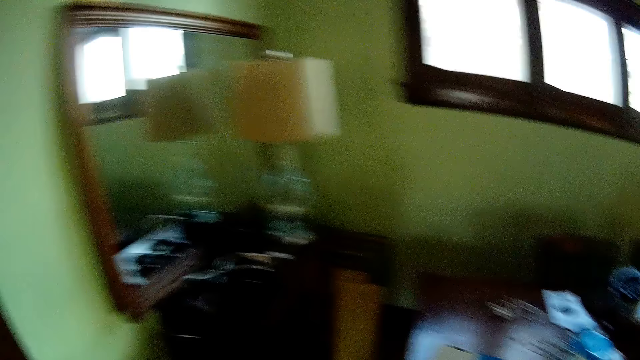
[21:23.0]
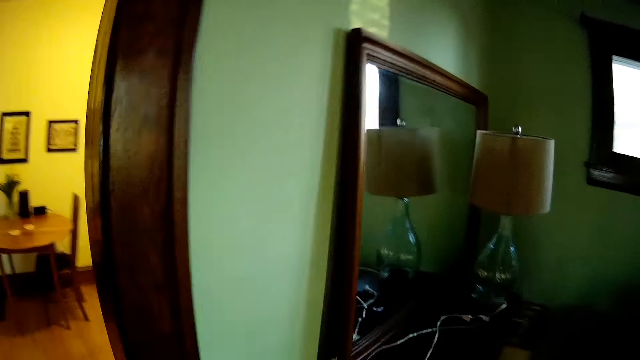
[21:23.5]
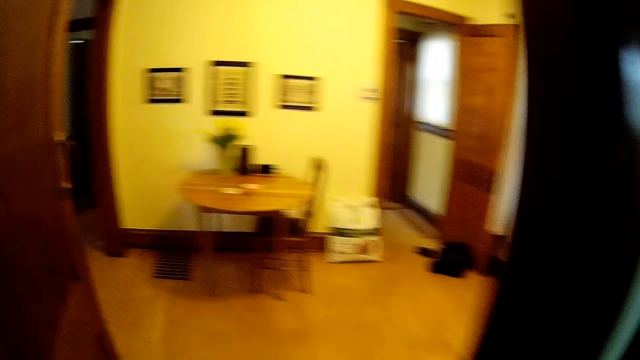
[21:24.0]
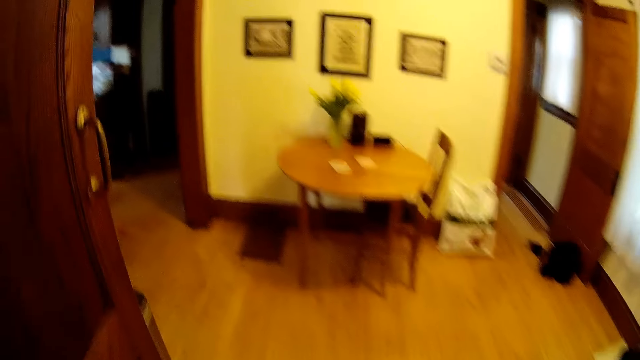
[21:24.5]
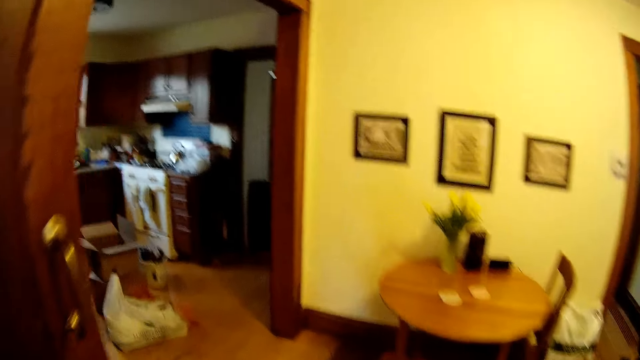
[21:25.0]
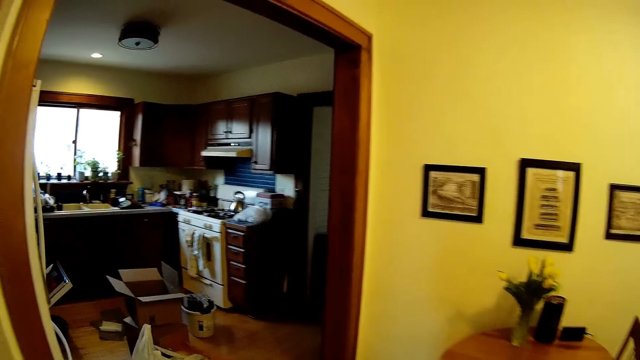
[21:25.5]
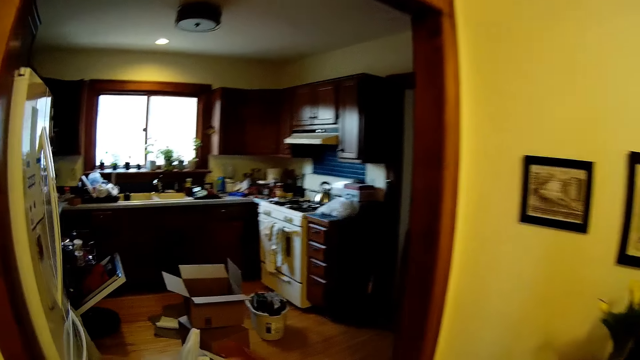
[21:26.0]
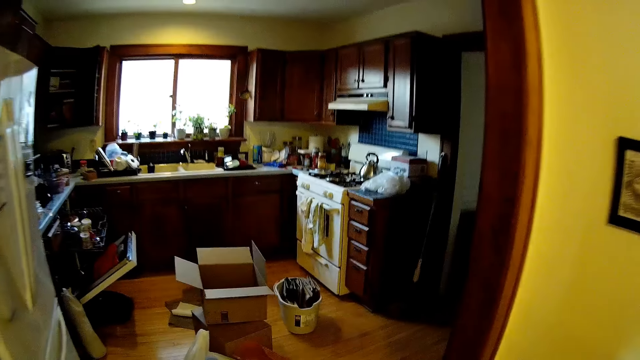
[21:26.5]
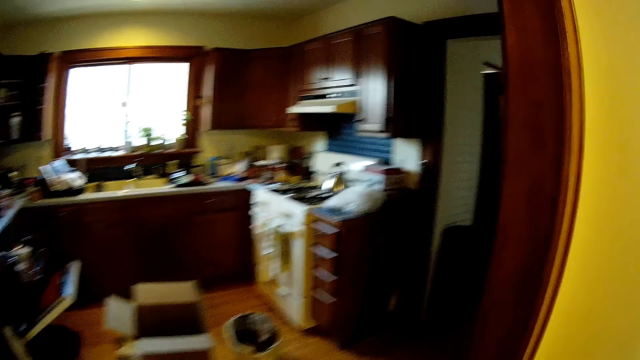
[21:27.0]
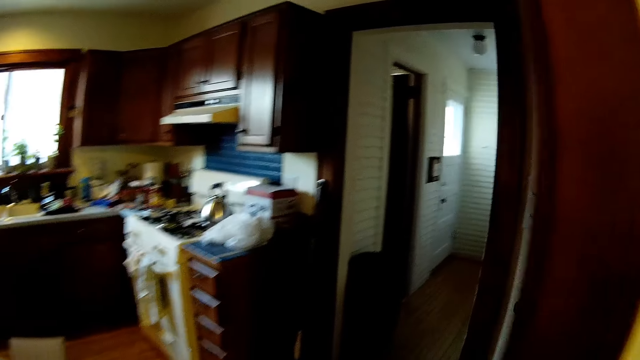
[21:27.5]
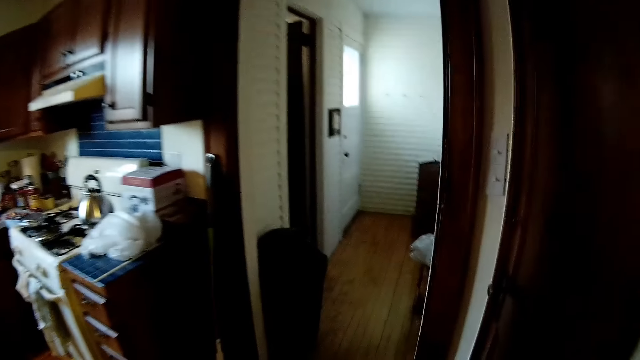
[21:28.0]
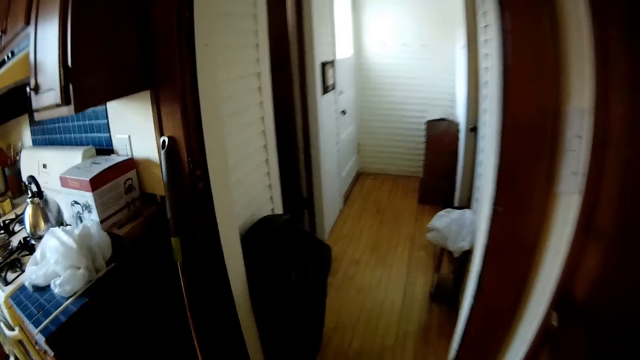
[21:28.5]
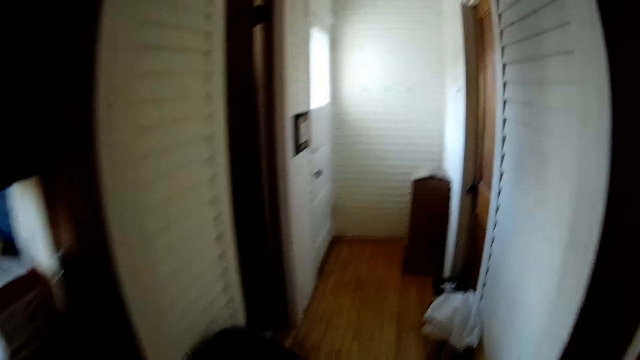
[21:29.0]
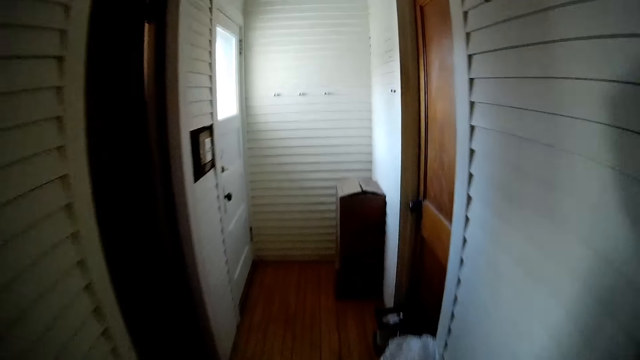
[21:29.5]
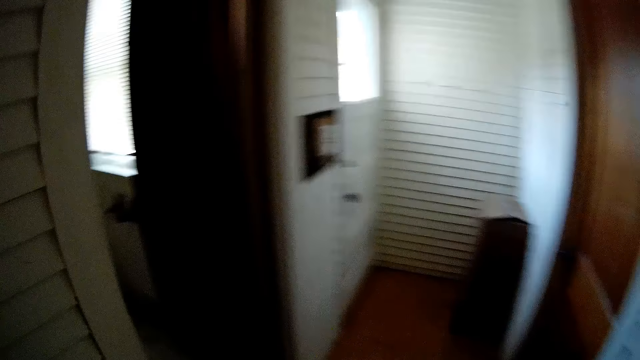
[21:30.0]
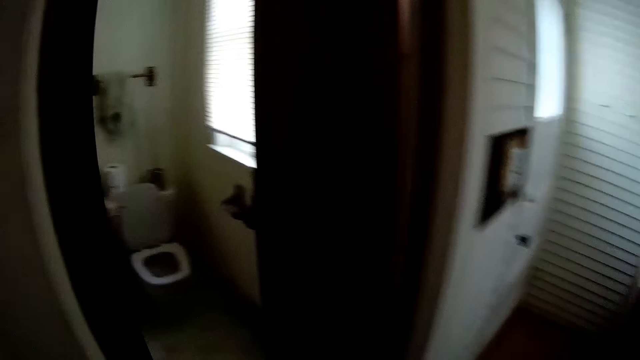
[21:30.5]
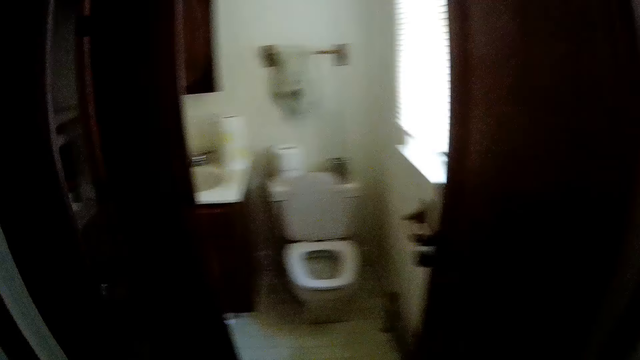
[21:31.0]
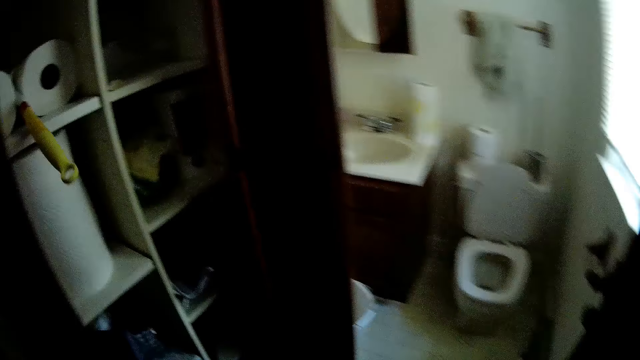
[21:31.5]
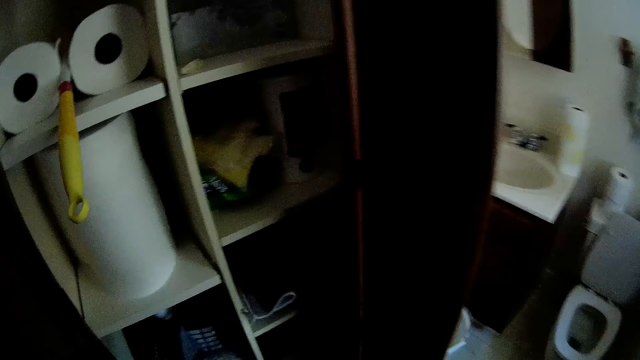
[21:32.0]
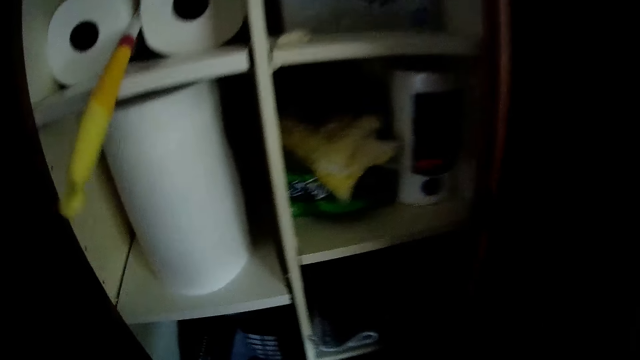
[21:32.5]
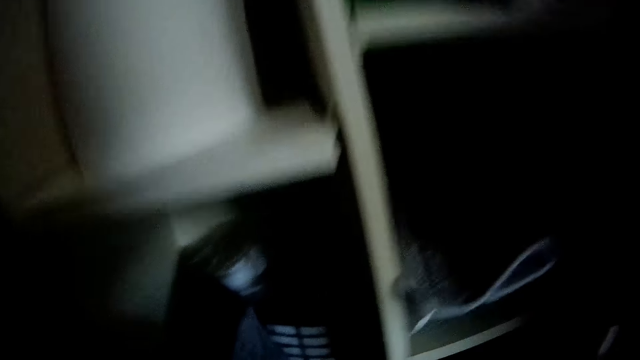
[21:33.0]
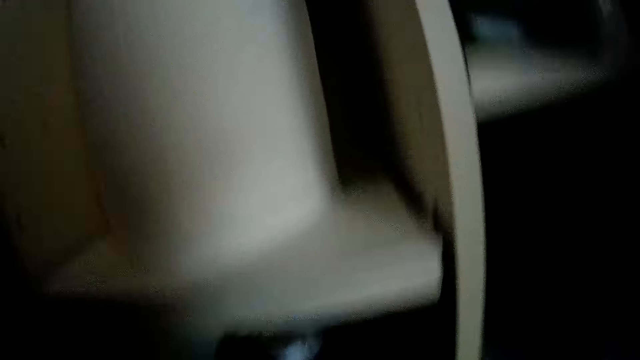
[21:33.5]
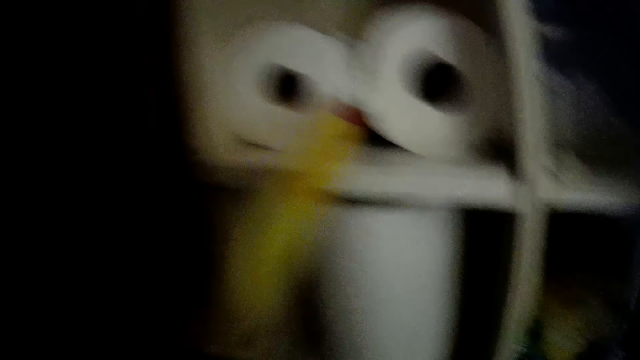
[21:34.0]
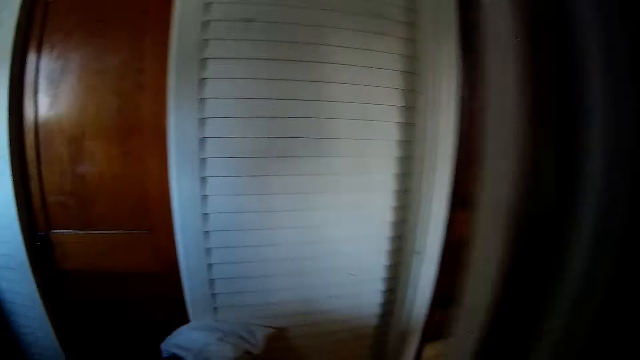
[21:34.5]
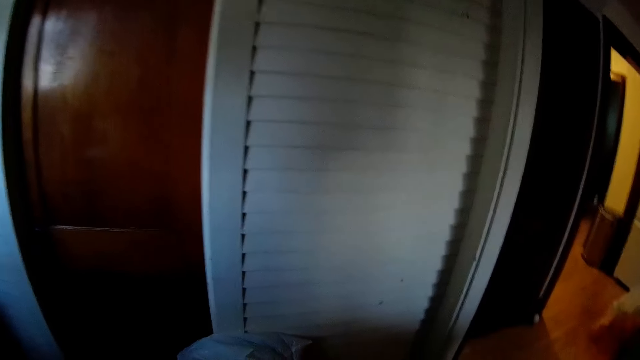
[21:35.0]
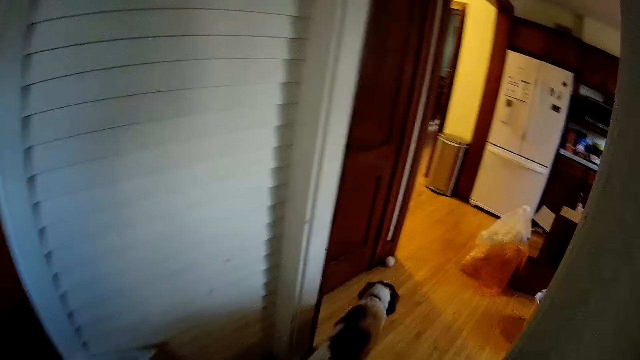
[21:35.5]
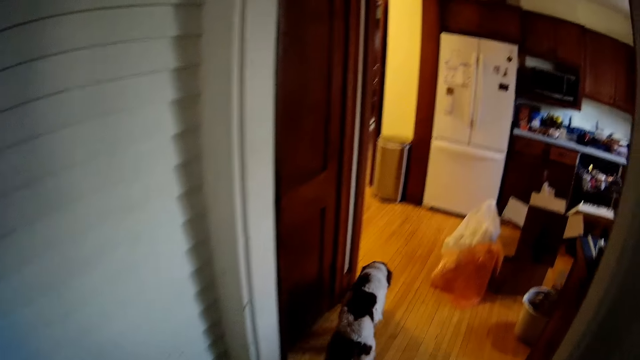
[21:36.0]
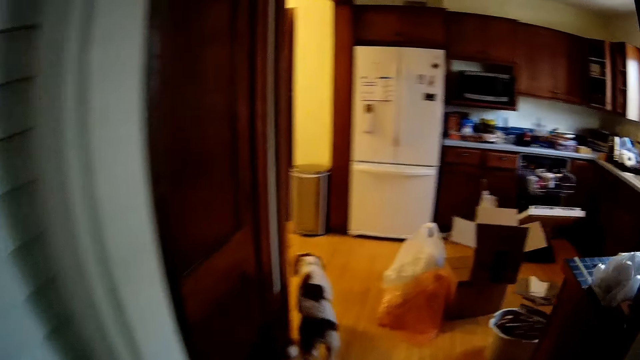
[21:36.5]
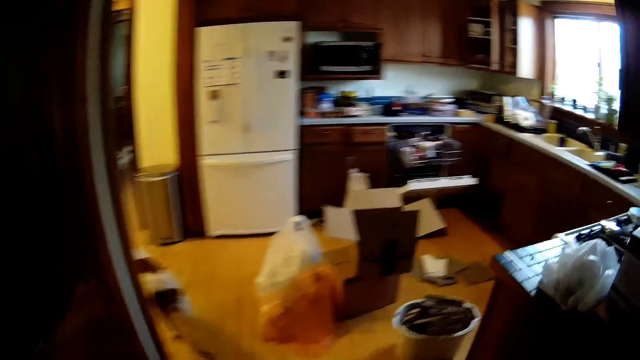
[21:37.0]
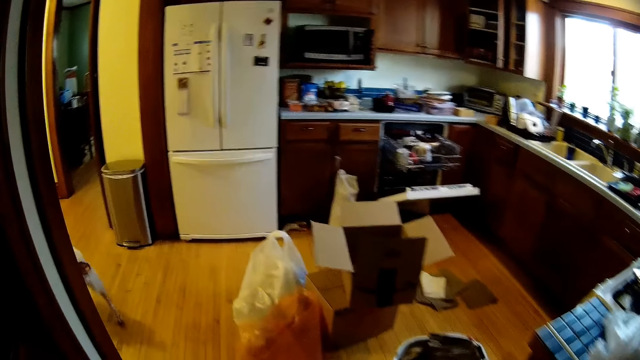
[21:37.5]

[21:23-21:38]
The camera wearer walks around in the house. They bend towards a cabinet. They walk around in the house.

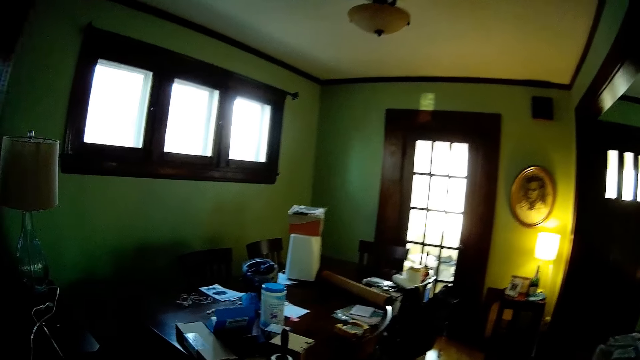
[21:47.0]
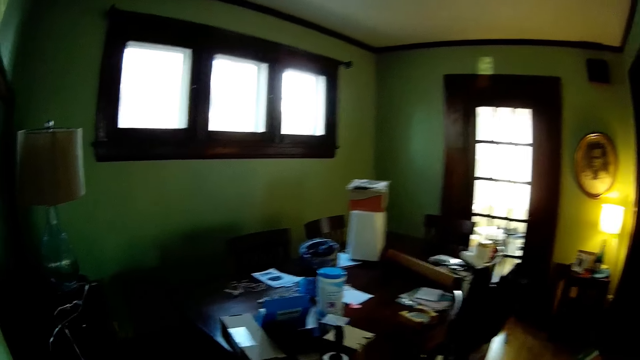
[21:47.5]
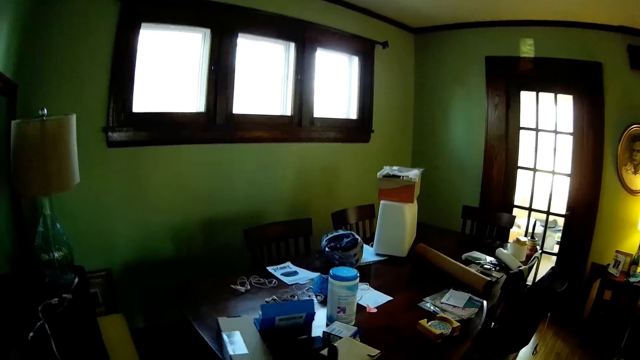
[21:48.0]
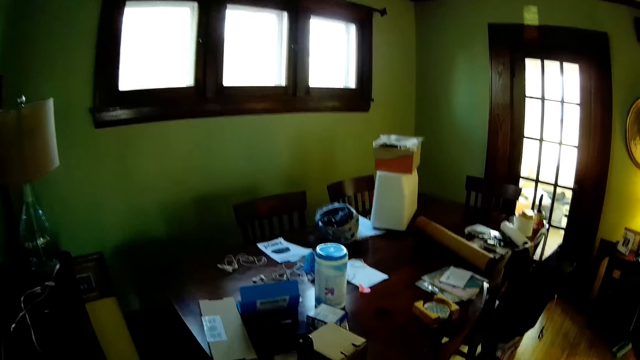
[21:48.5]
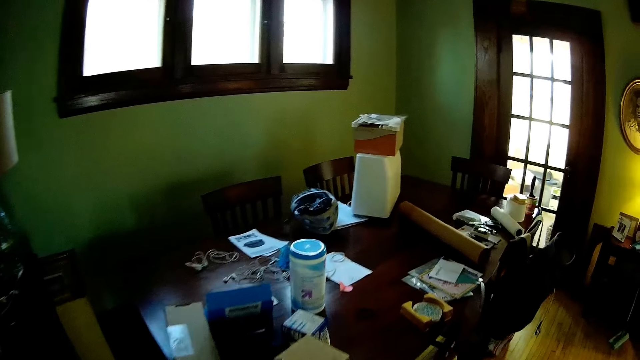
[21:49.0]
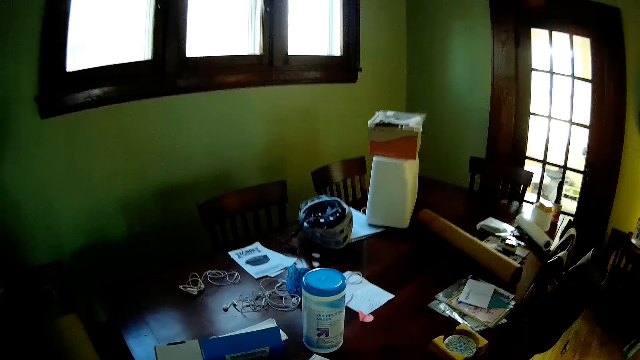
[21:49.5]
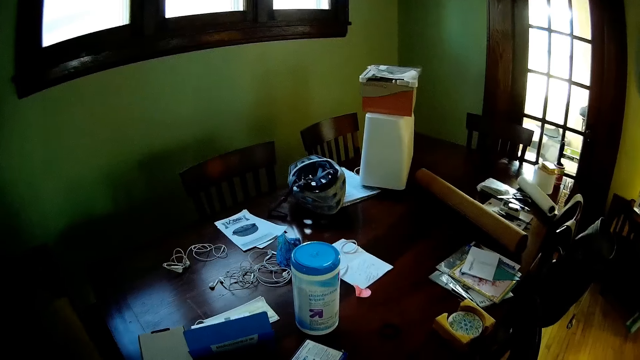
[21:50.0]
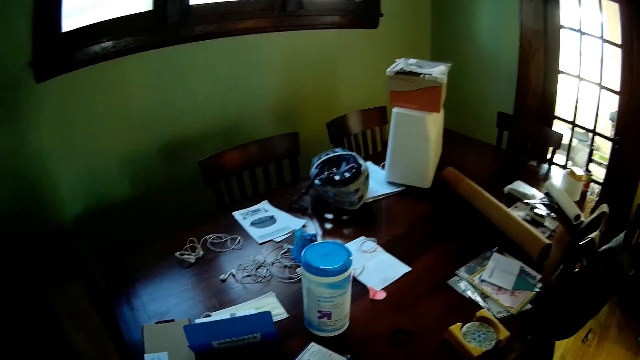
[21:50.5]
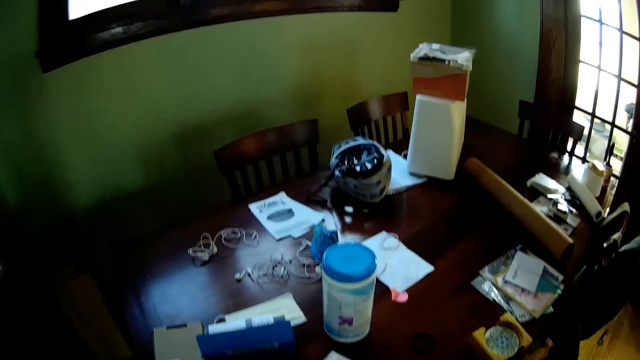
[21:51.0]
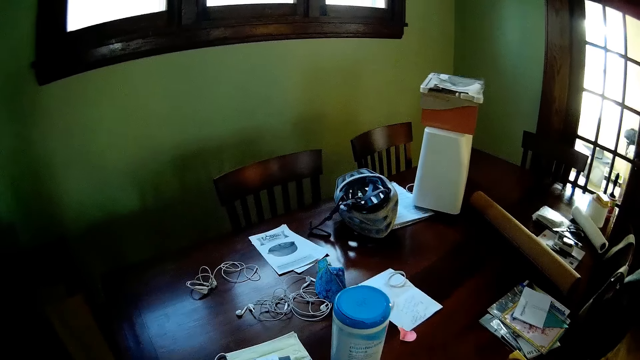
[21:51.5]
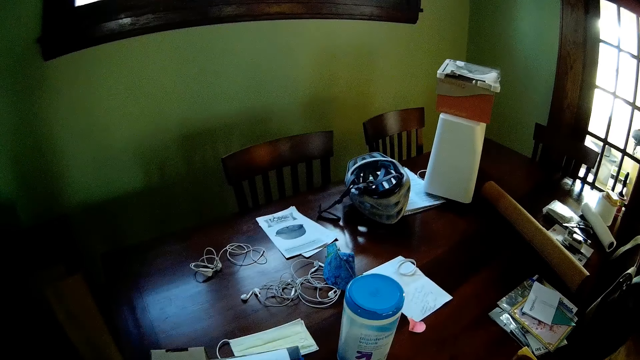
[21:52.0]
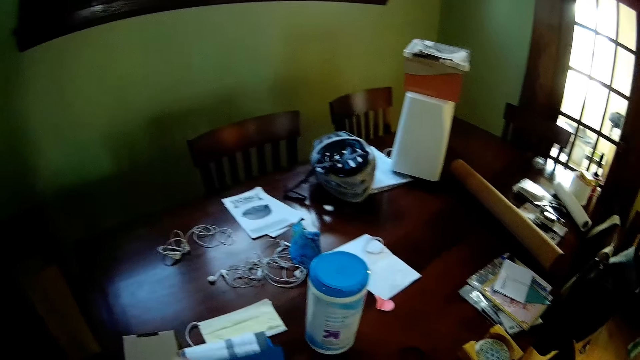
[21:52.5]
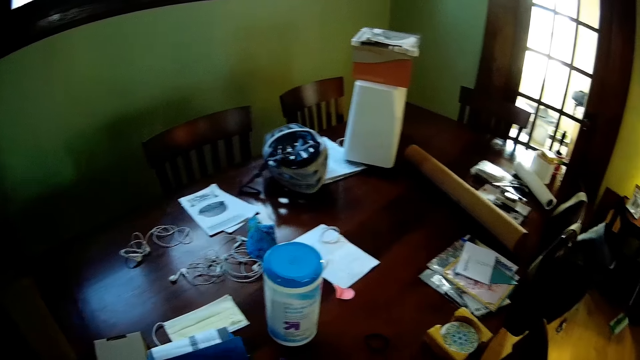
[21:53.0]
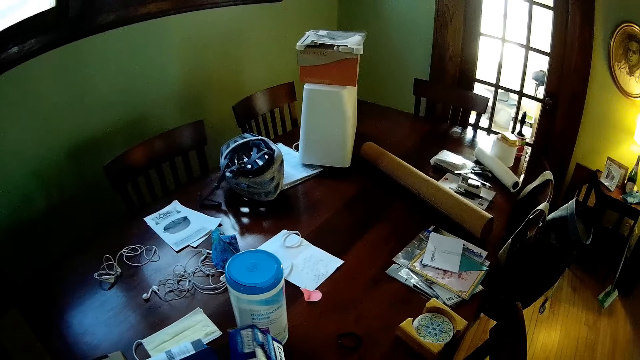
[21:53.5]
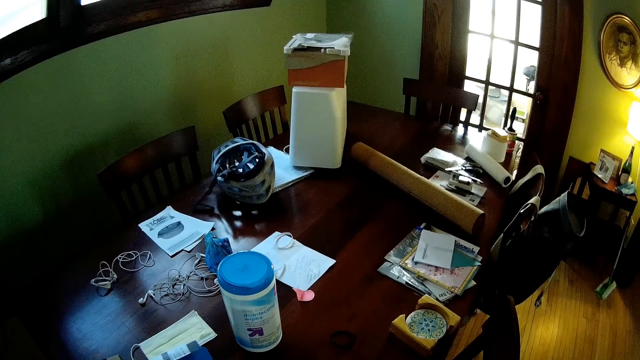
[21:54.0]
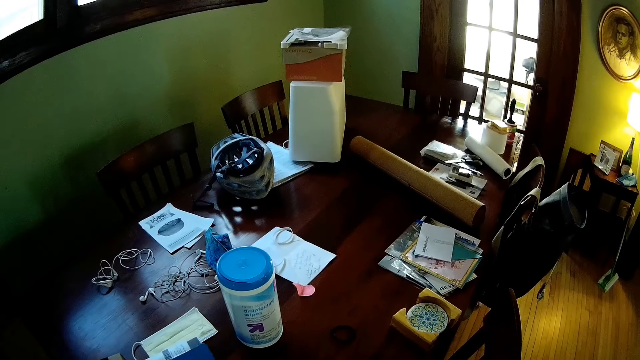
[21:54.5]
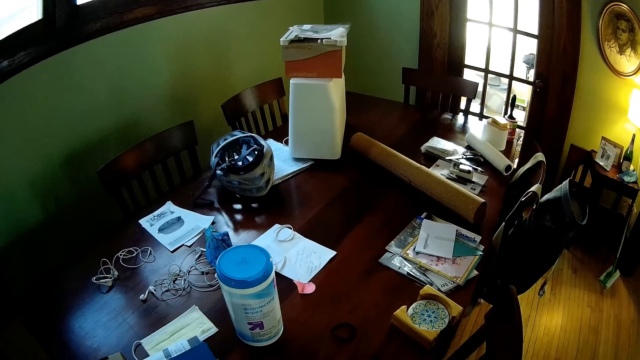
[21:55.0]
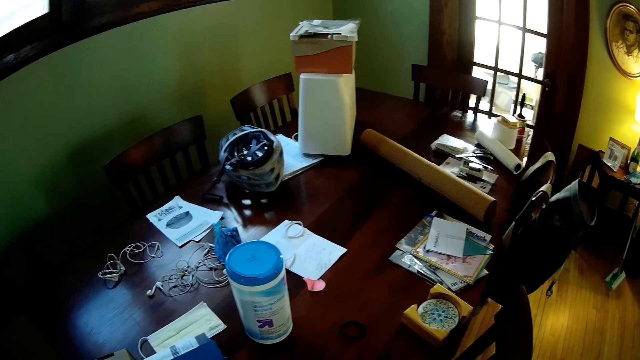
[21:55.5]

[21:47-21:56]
The camera wearer looks around on a table. They adjust papers on the table. They adjust a packet on the table.
